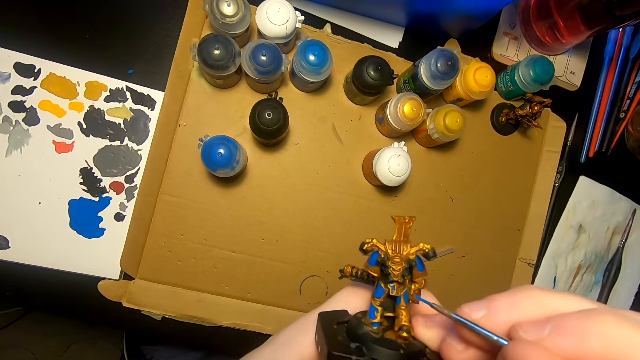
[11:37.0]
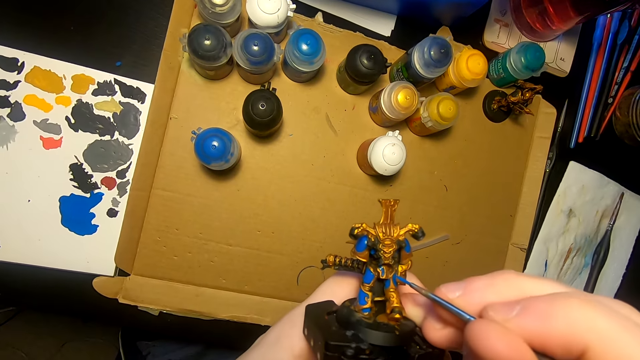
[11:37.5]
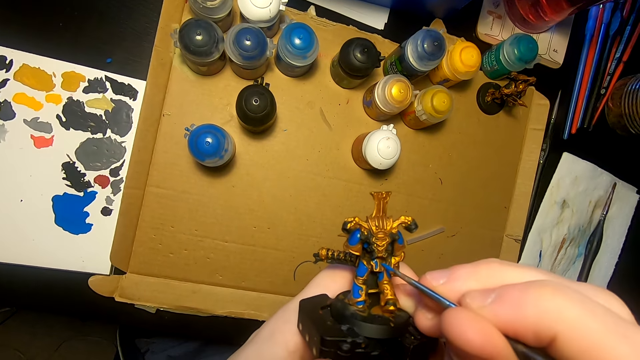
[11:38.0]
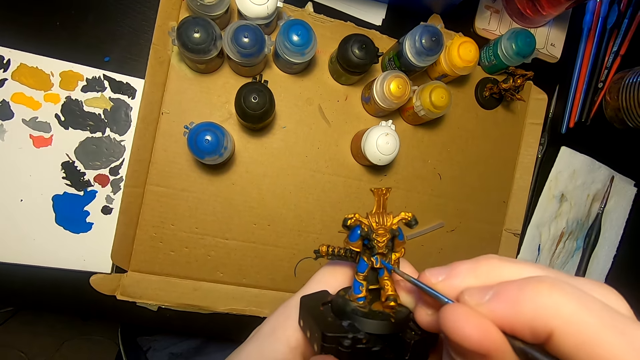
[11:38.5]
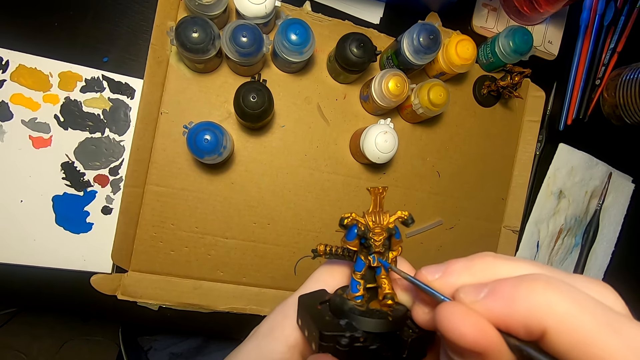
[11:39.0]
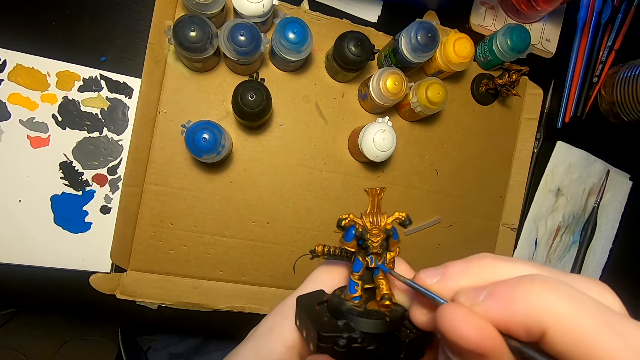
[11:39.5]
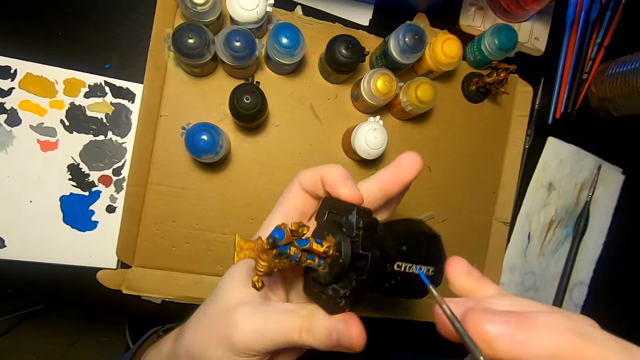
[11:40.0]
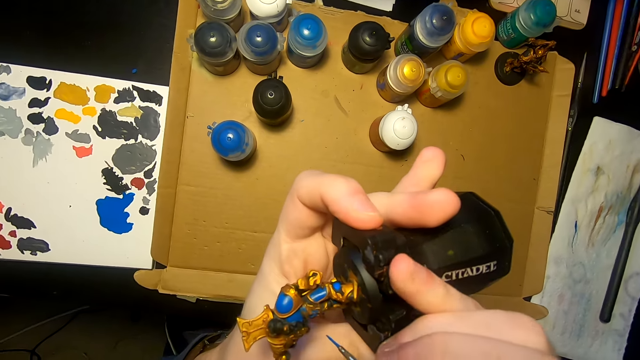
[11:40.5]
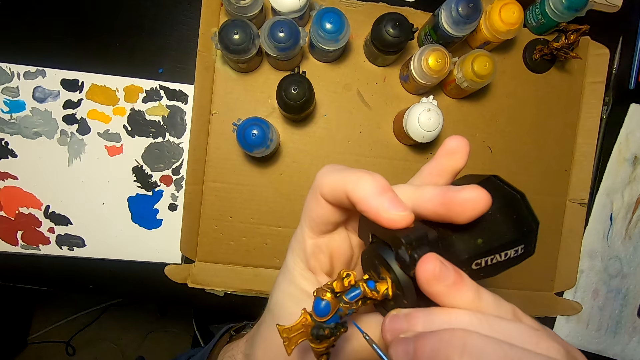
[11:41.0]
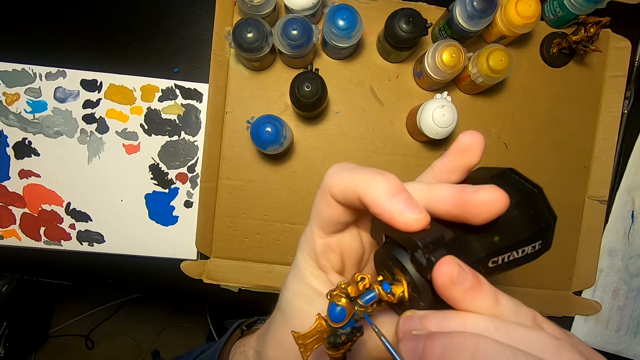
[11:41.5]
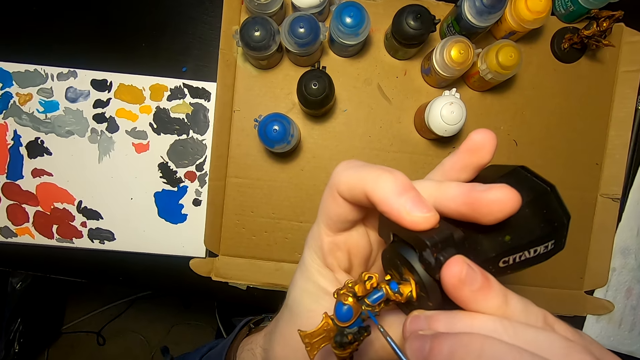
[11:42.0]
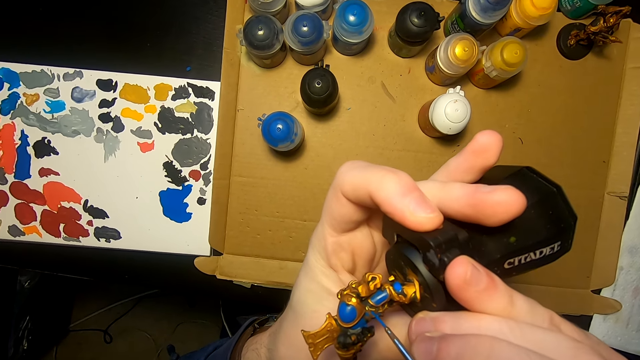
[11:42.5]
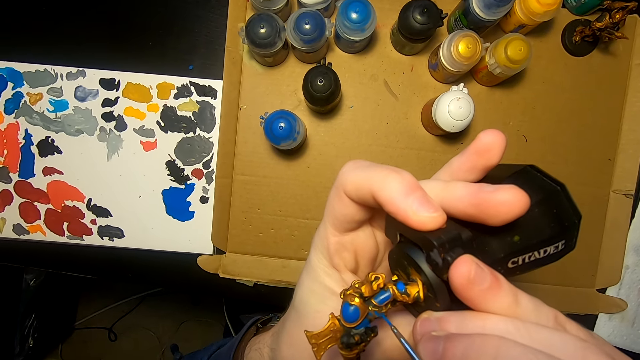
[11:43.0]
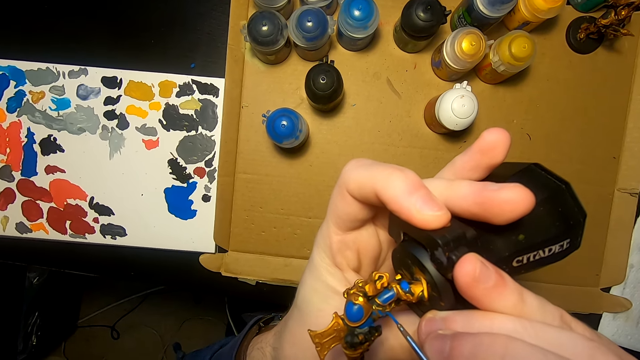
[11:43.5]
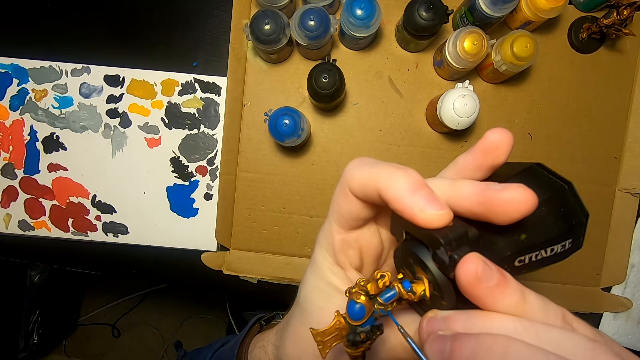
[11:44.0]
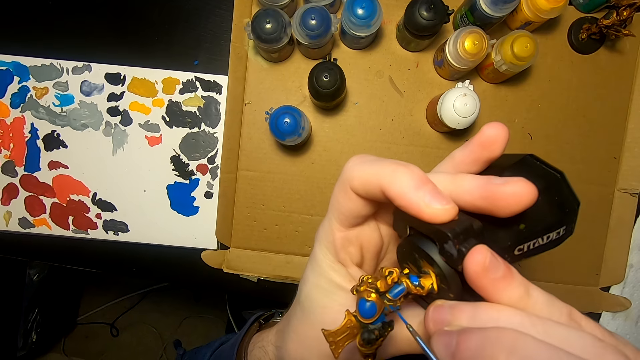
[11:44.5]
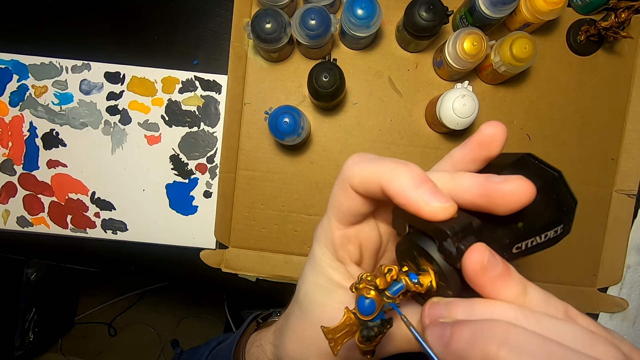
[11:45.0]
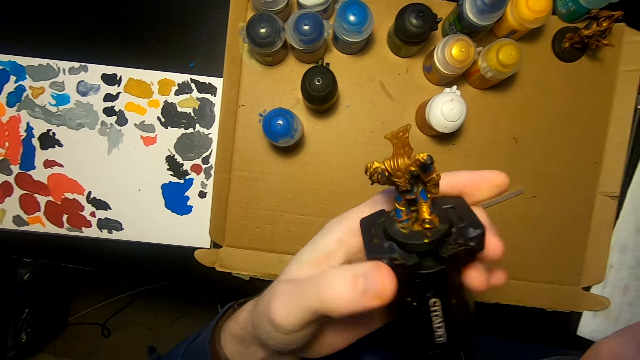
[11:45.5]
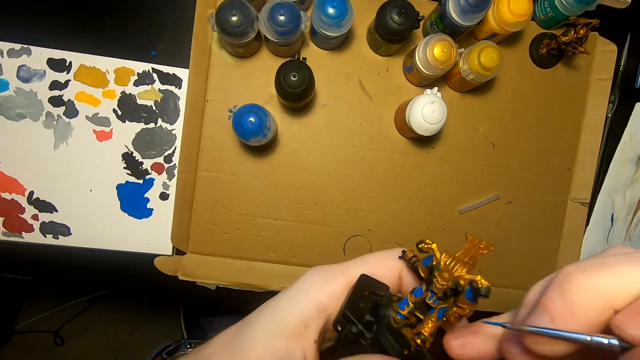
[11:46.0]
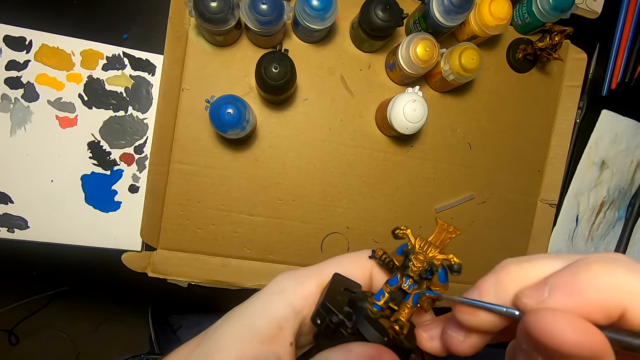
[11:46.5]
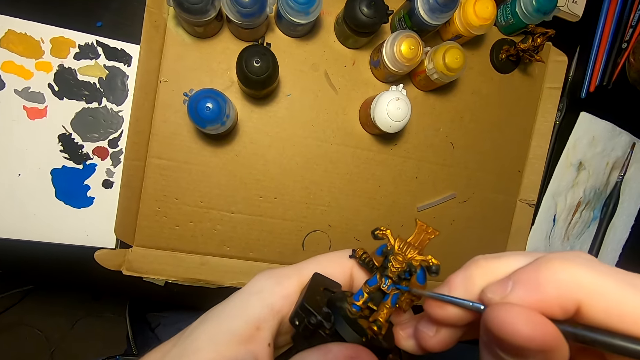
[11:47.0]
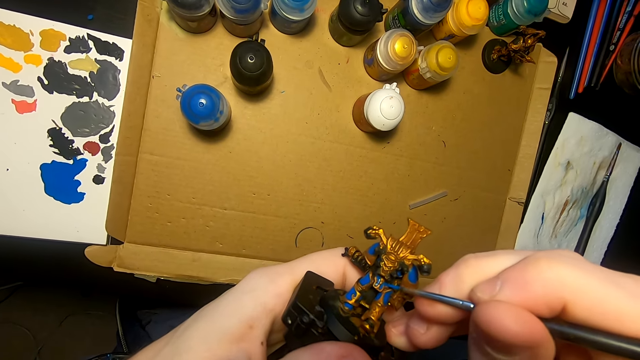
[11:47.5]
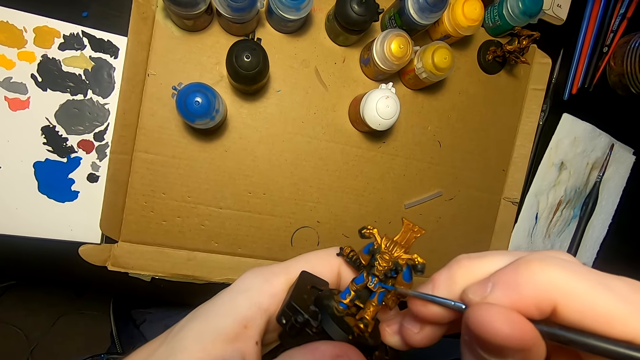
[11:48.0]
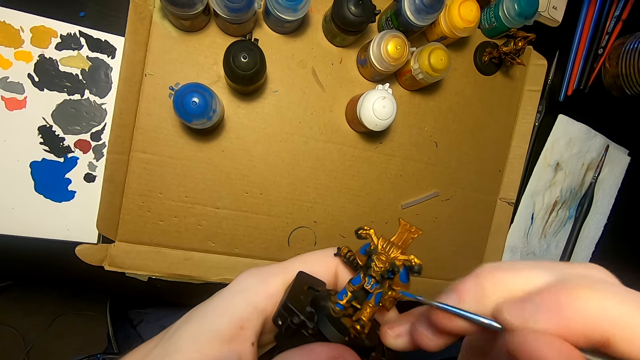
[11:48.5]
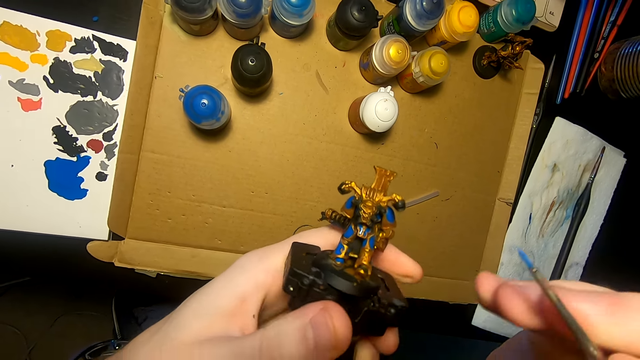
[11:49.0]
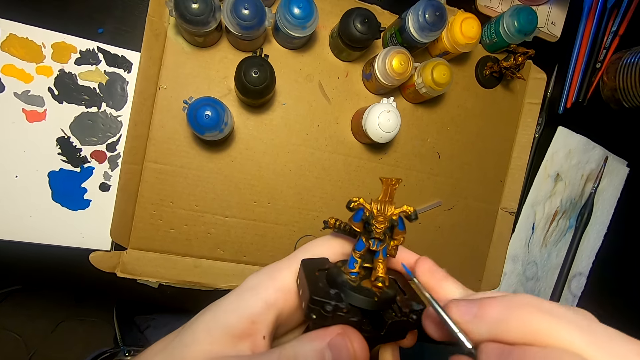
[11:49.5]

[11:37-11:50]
The camera wearer paints the model sculpture with a painting brush. They turn the model sculpture. They paint the model sculpture with a painting brush. They turn the model sculpture. They paint the model sculpture with a painting brush.

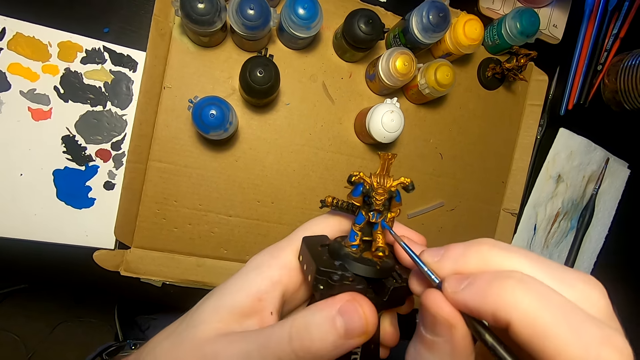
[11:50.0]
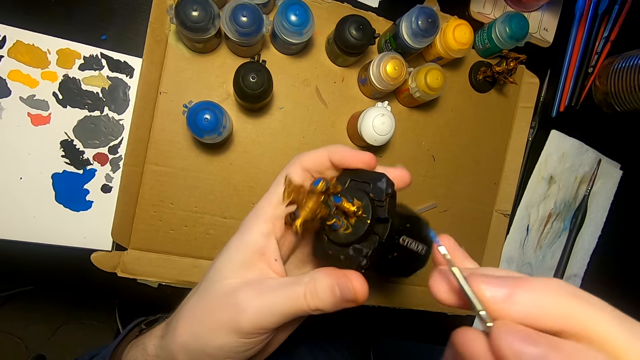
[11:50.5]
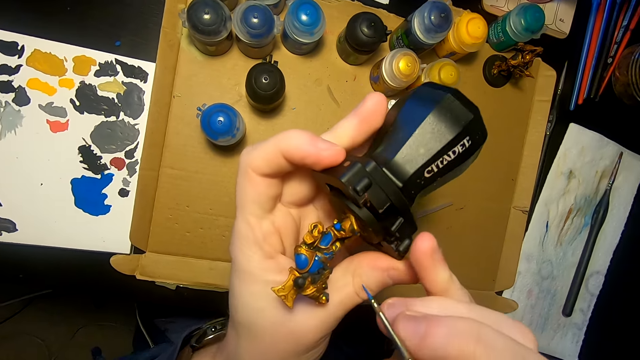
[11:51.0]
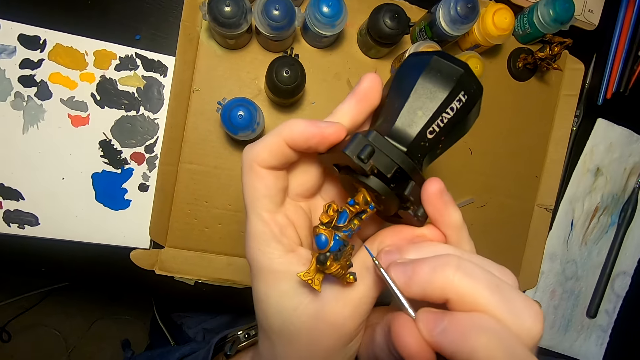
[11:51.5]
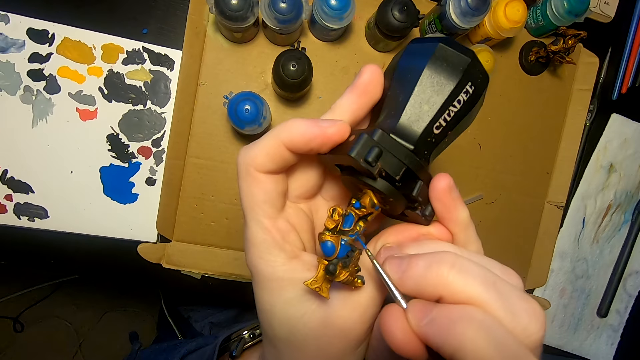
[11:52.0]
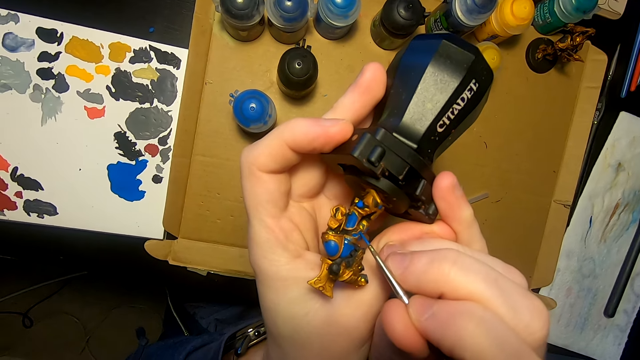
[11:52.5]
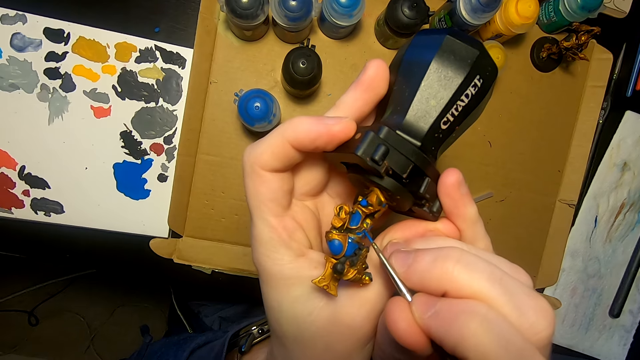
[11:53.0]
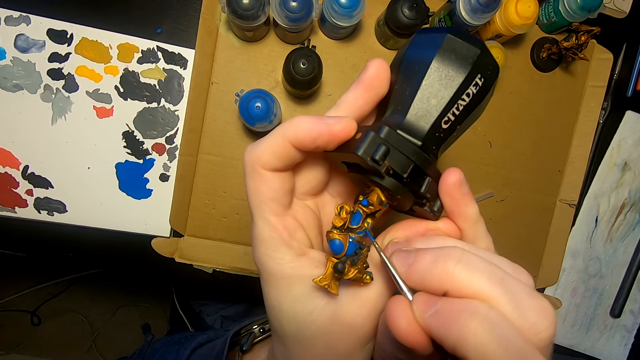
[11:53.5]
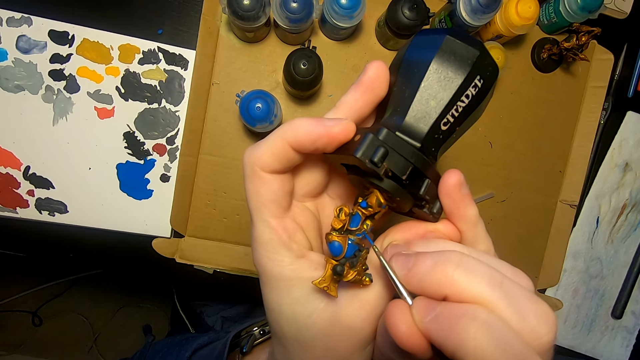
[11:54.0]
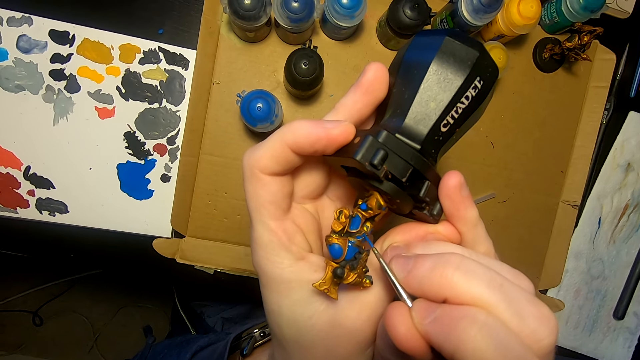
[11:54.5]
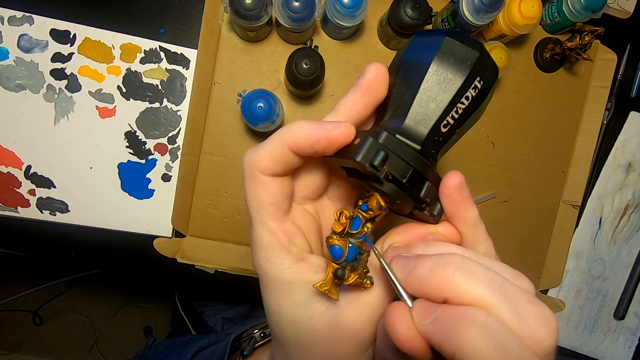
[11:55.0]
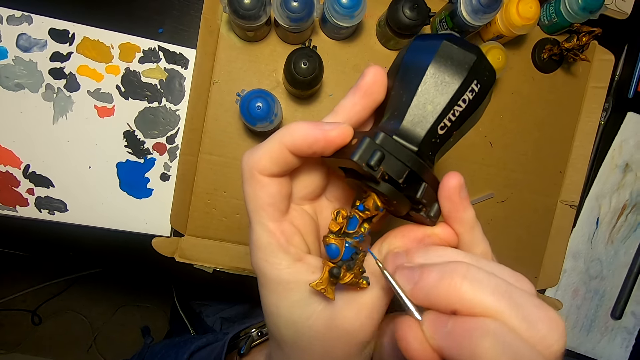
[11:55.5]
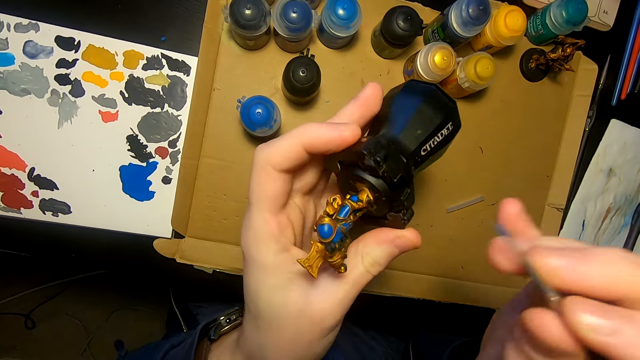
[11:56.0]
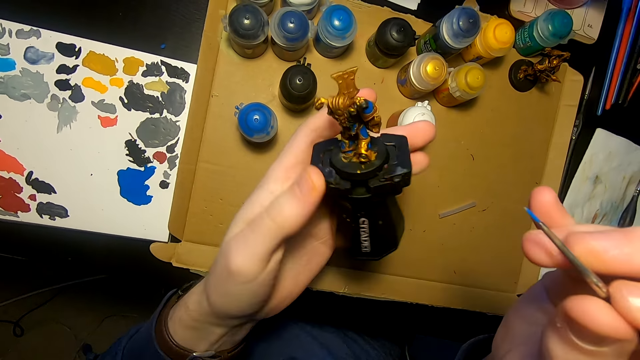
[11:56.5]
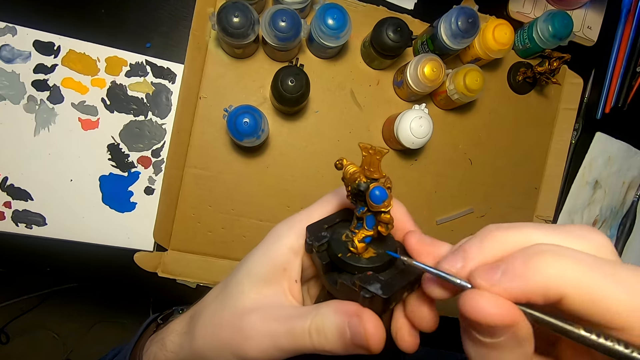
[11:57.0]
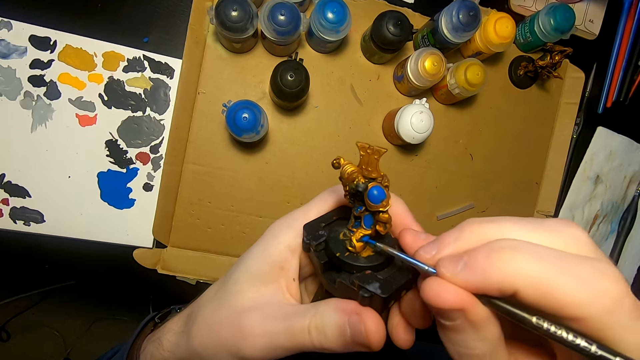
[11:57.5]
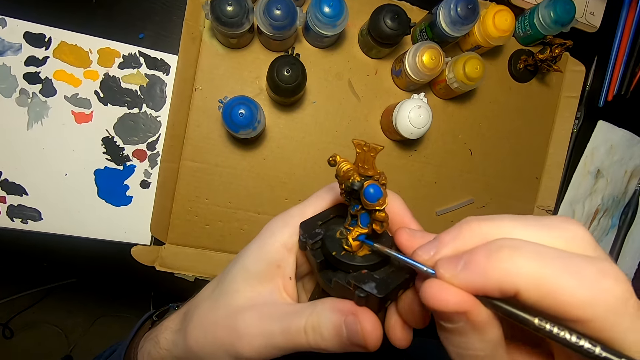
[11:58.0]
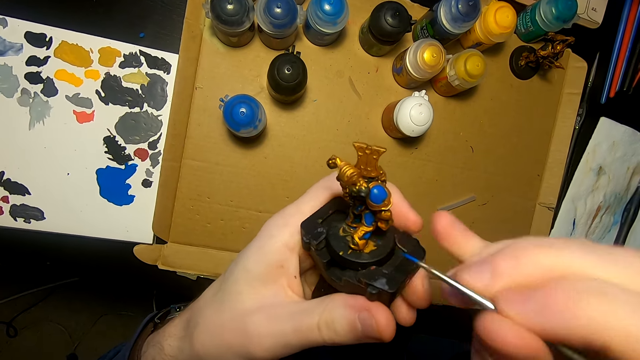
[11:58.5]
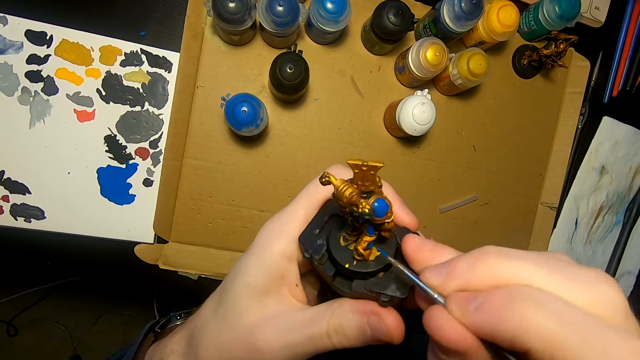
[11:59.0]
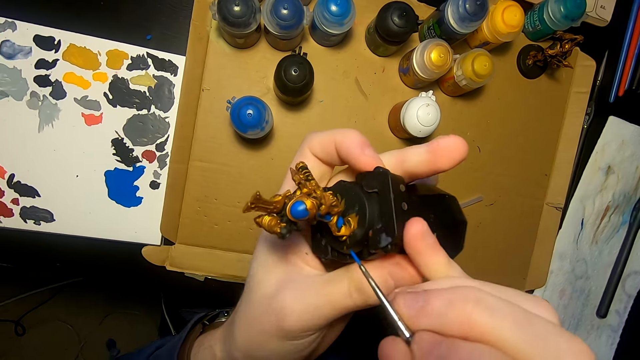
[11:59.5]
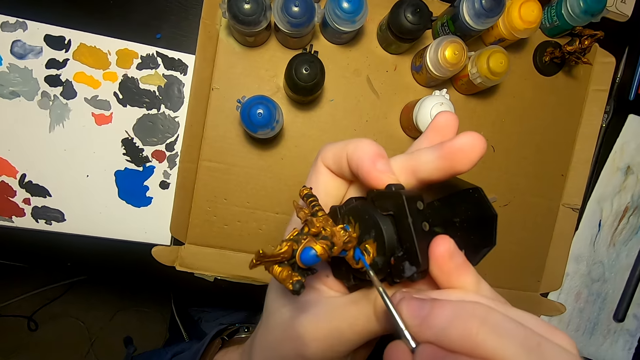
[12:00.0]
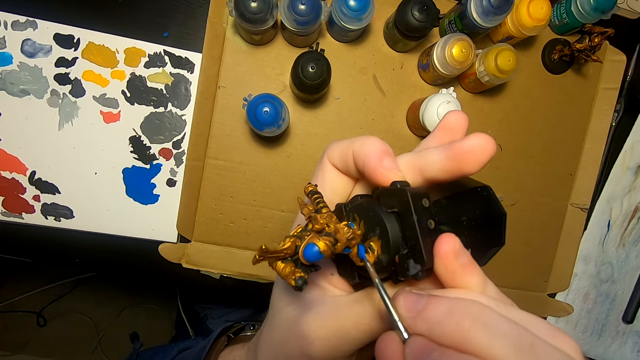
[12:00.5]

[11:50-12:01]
The camera wearer turns the model sculpture. They paint the model sculpture with a painting brush. They turn the model sculpture. They paint the model sculpture with a painting brush. They turn an object.
